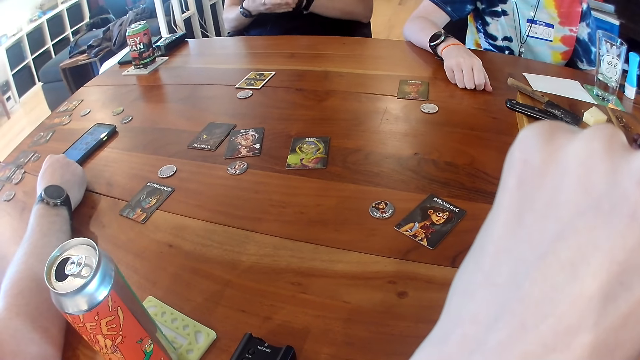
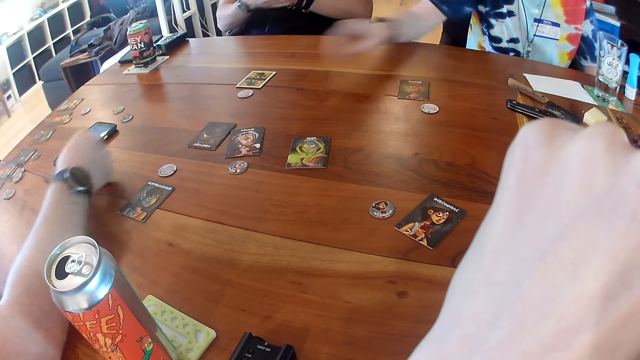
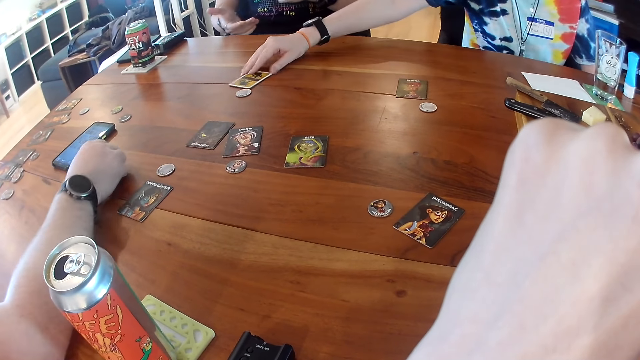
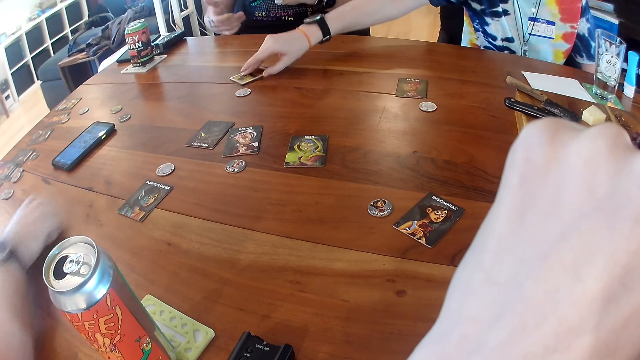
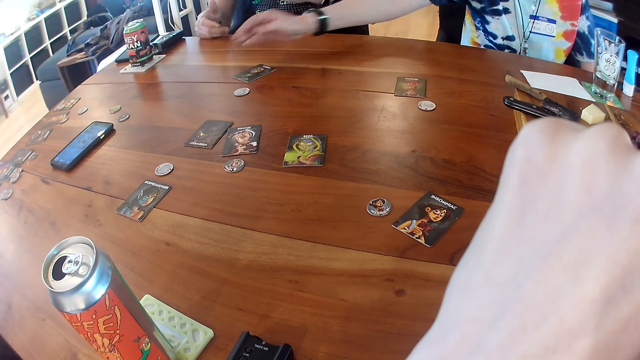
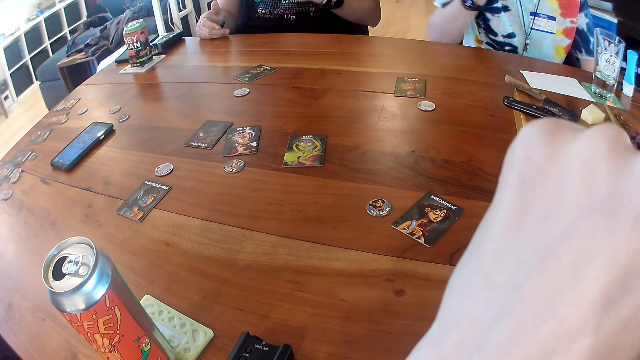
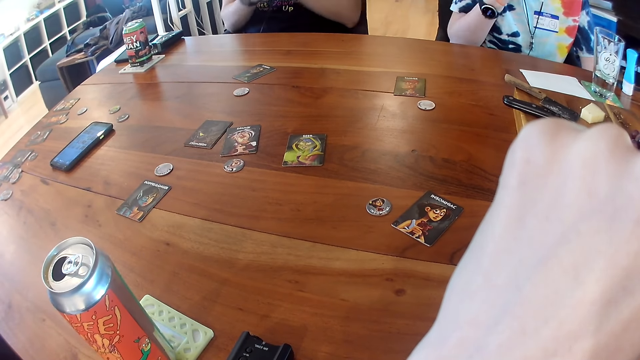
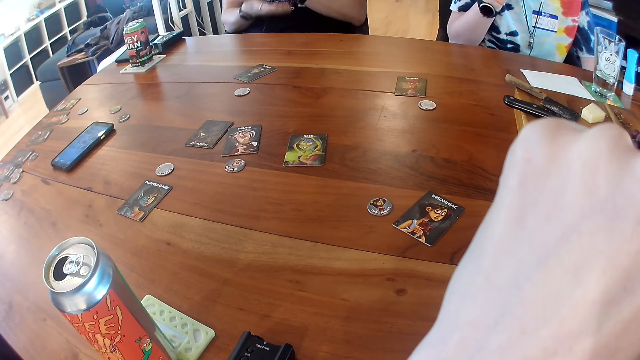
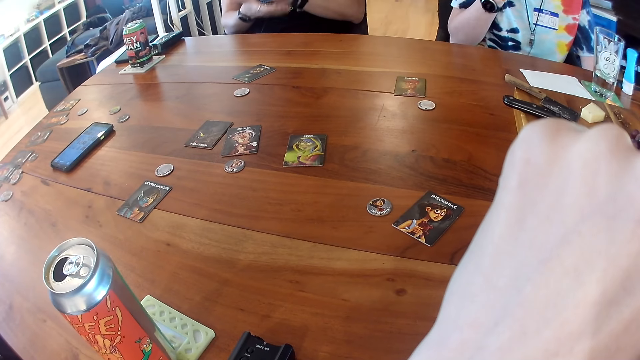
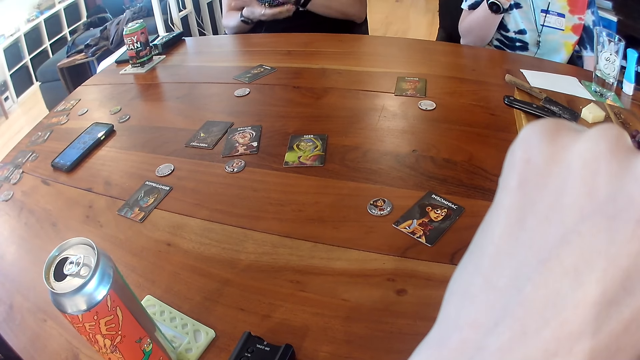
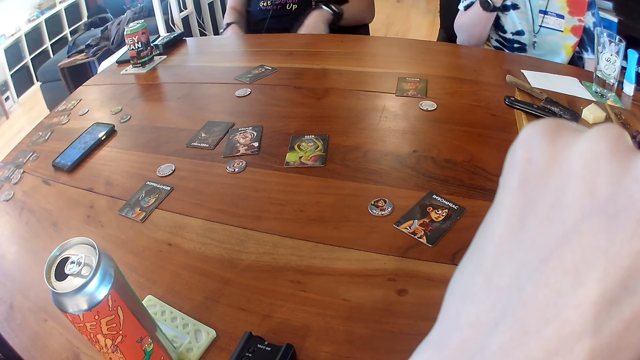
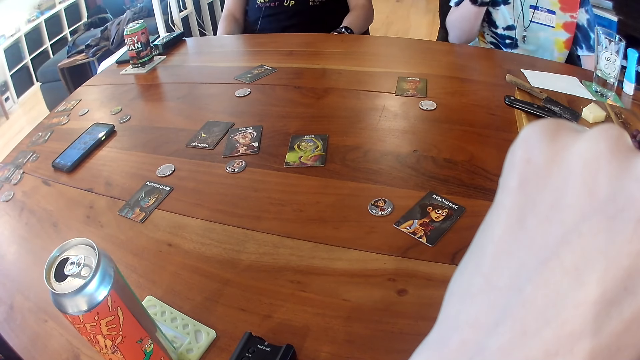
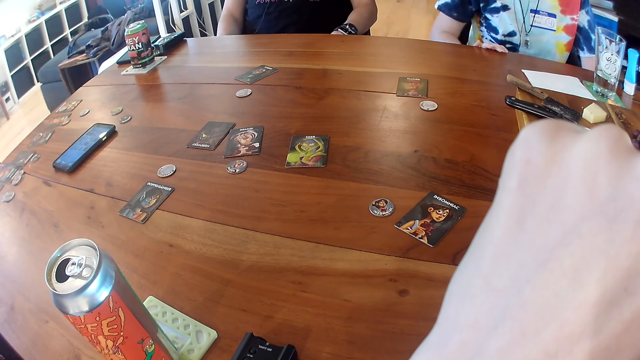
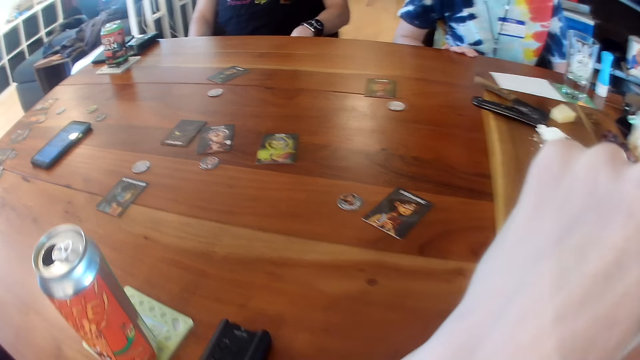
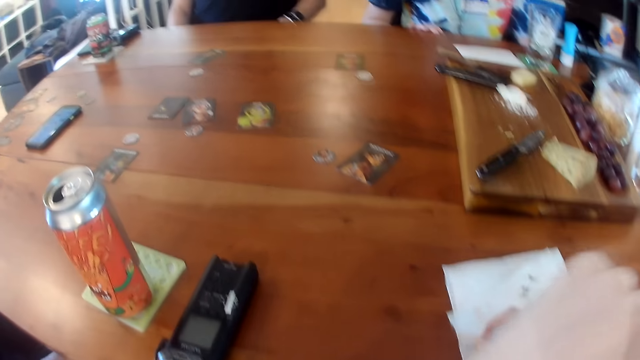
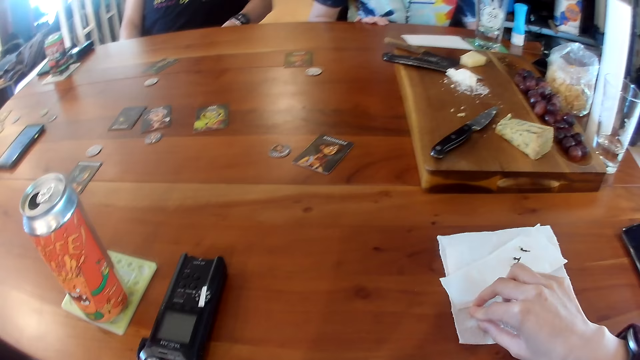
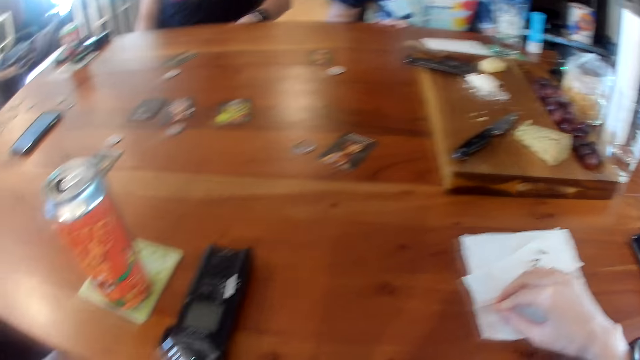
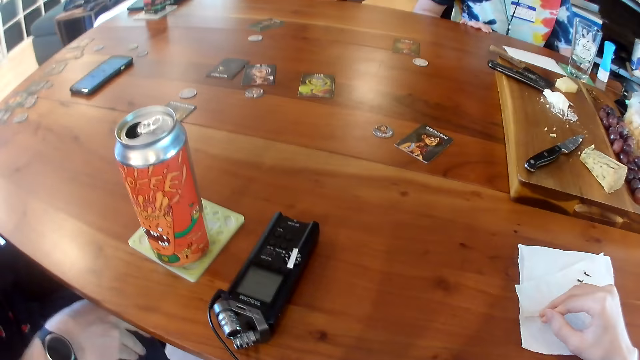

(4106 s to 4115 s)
A woman touches a card on the table with her right hand. A man picks up the card. Another man removes his right hand from the table. A third man places his left hand on the table. The woman turns the card on the table with her right hand. The third man removes his left hand from the table and claps both hands together. The woman places her right hand on the table. The camera wearer lifts her hand and moves some paper on the table with her right hand.

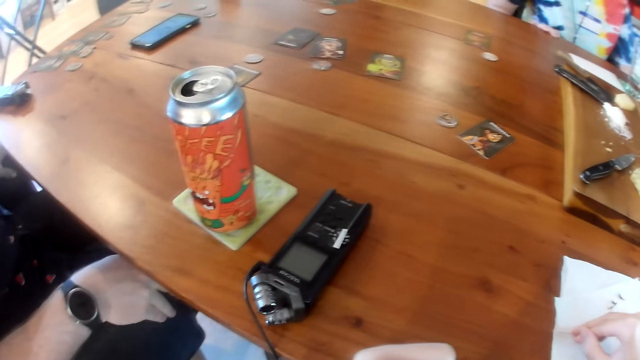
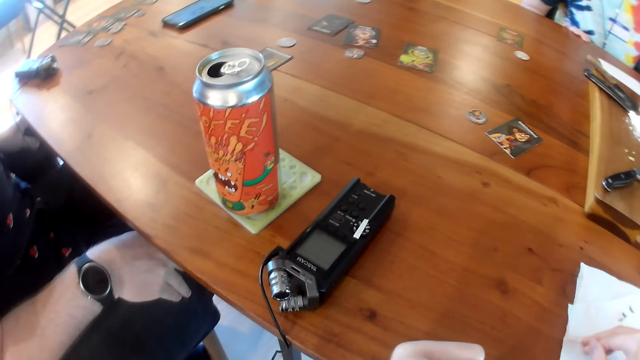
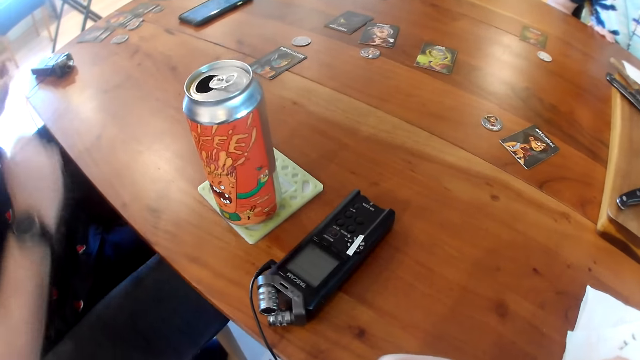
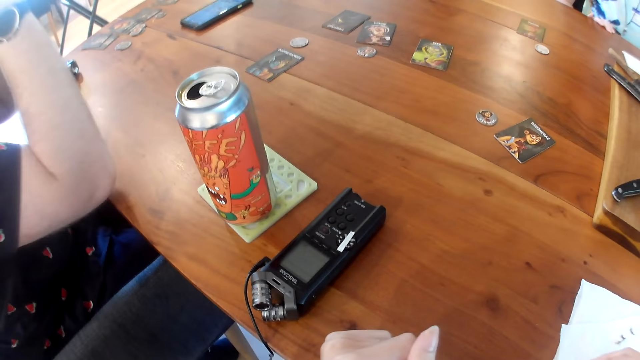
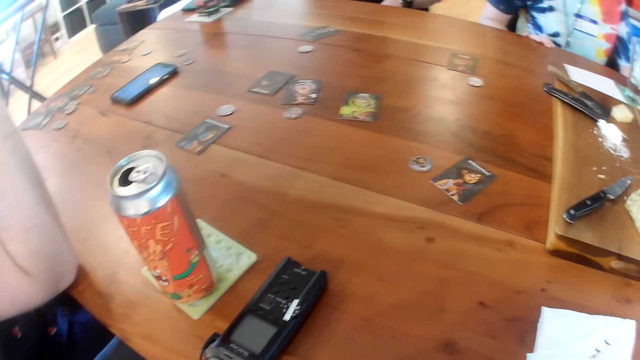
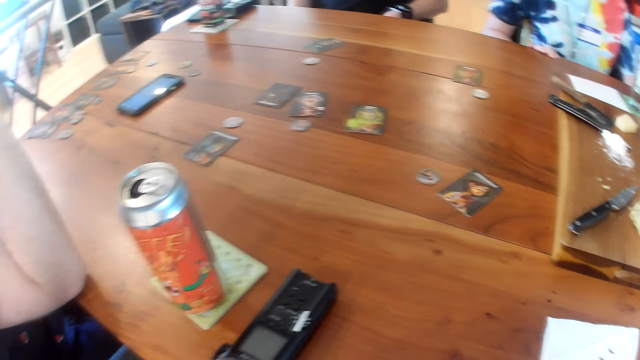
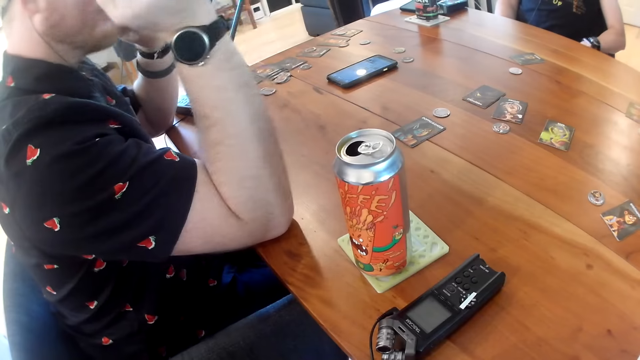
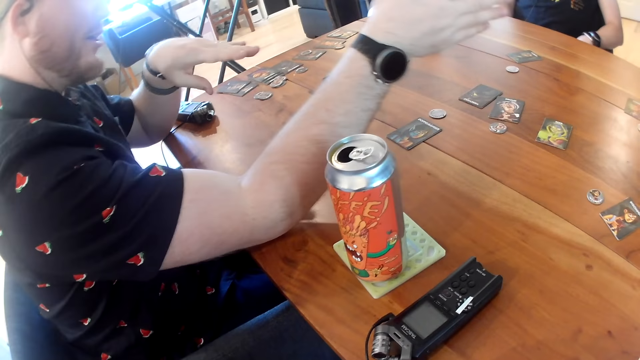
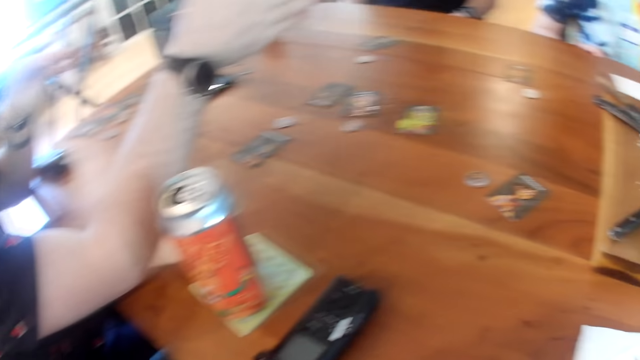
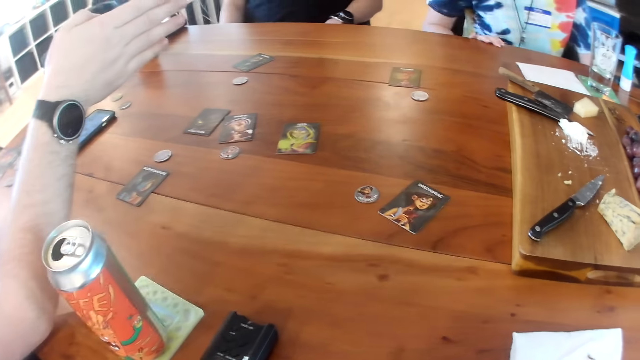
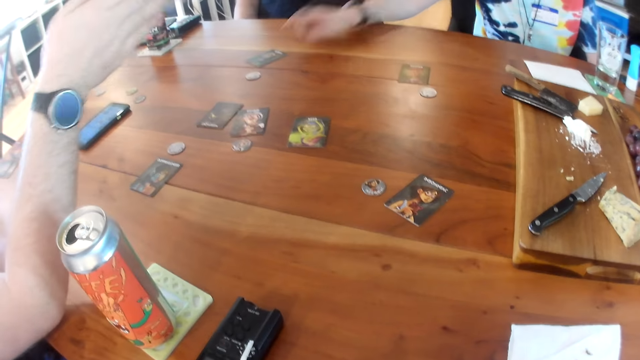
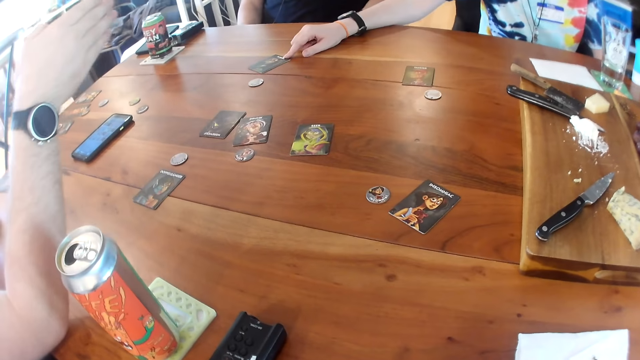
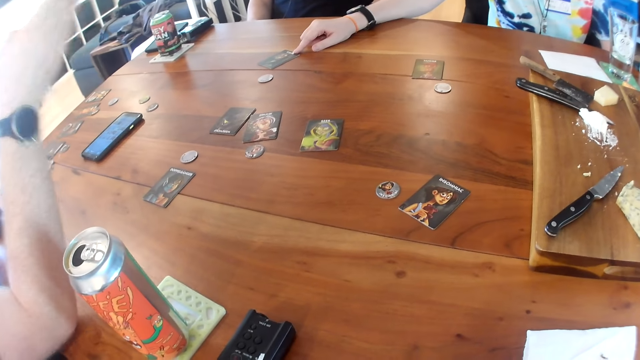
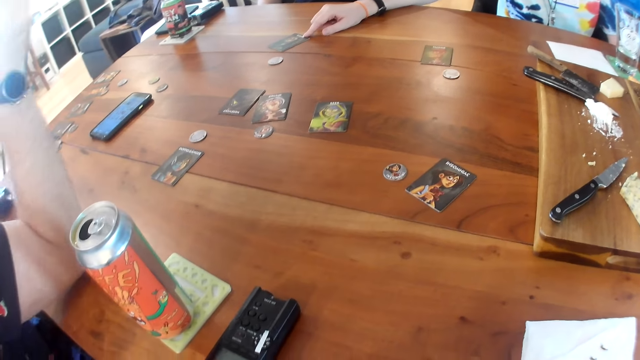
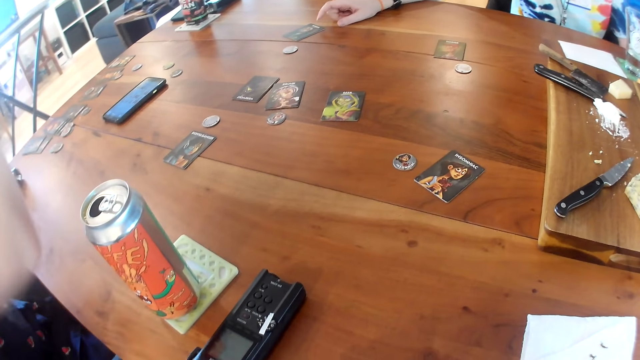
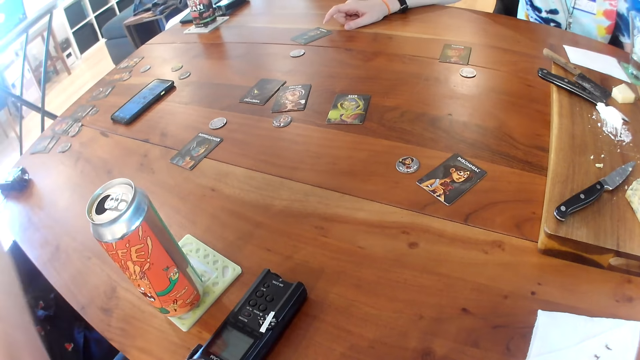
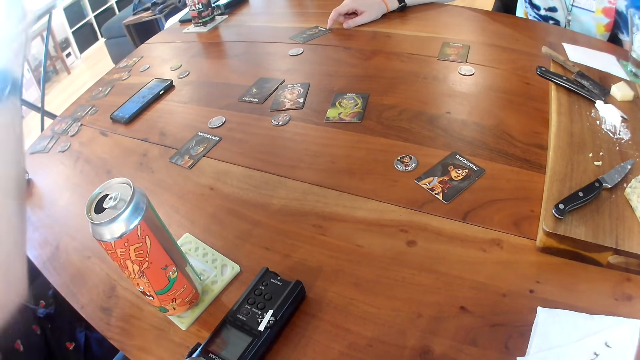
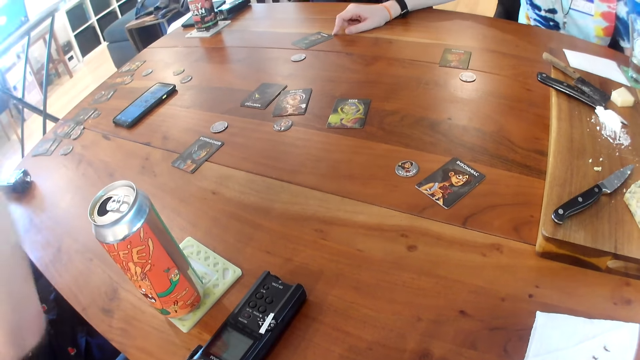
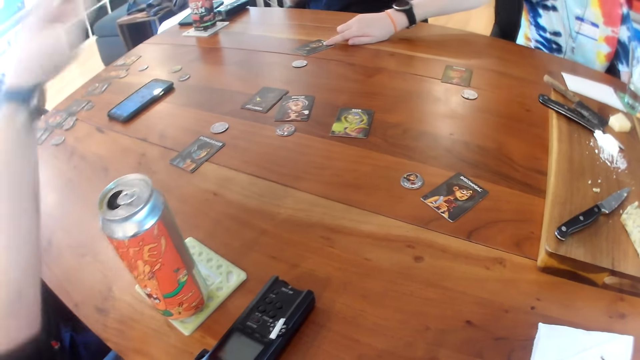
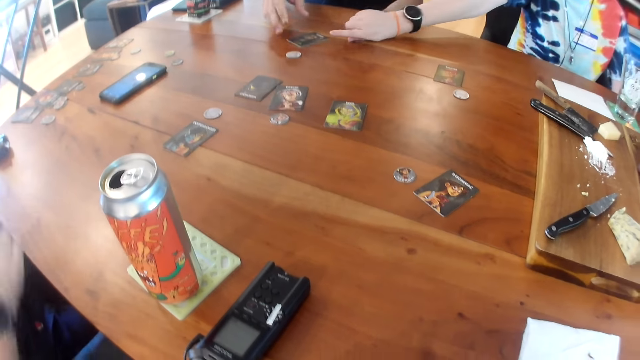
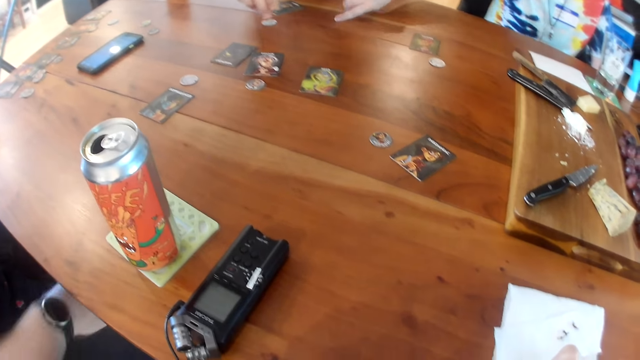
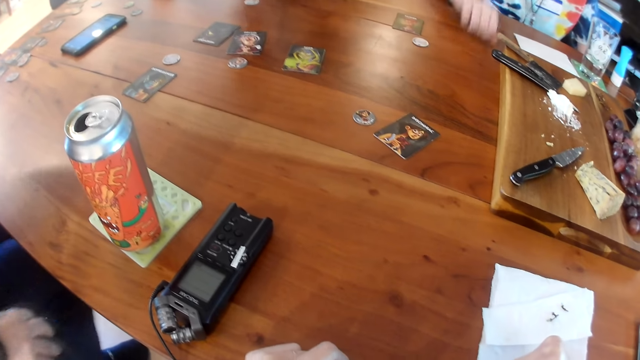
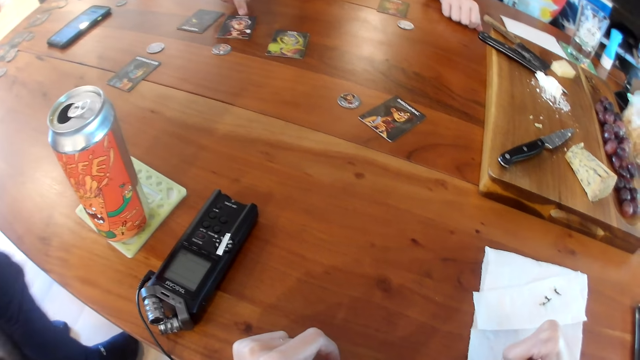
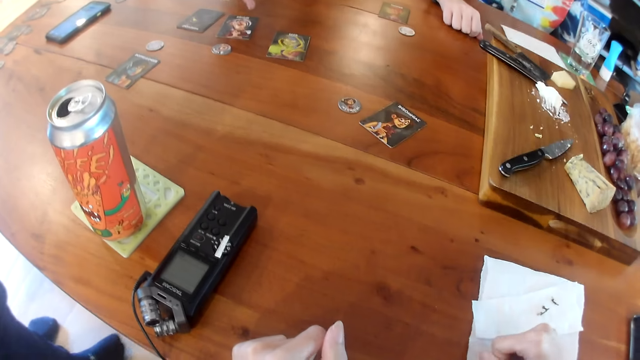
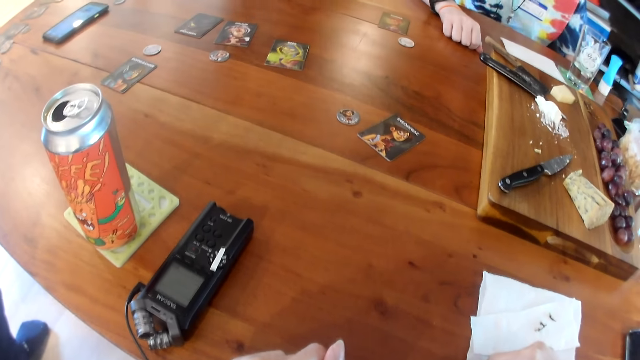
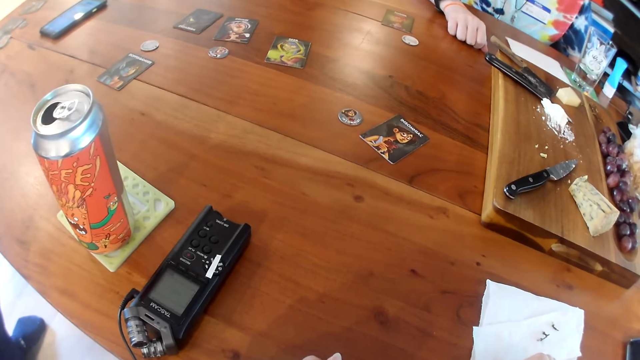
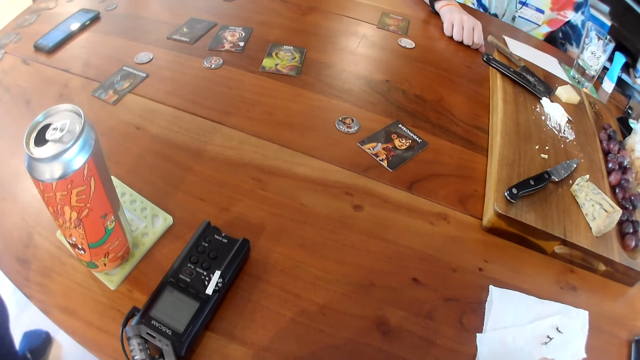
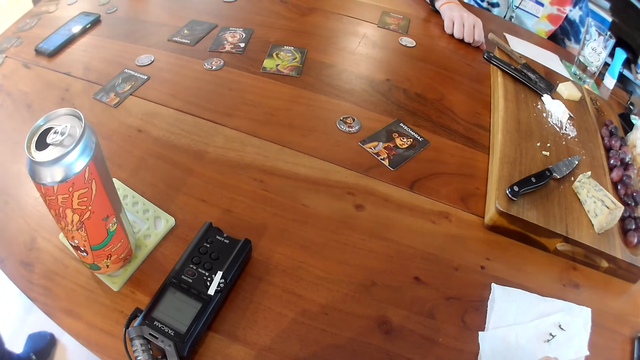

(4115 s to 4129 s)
The camera wearer holds the serviette. A man converses with a woman. The camera wearer looks around. The man places both elbows on the table and places his hands on the table. The man converses with the woman. The woman converses with the man. The woman removes her right hand from the table and touches a card on the table with her right hand. The man removes his right elbow from the table and lifts his hand. Another man converses with the woman. The woman taps the card on the table with her right hand. The first man converses with the woman. The woman removes her right hand from the table and places her right hand on the table. The second man touches the card on the table. A third man converses with the woman. The third man converses with the first man.
